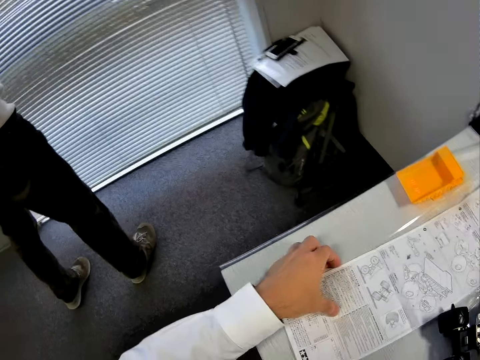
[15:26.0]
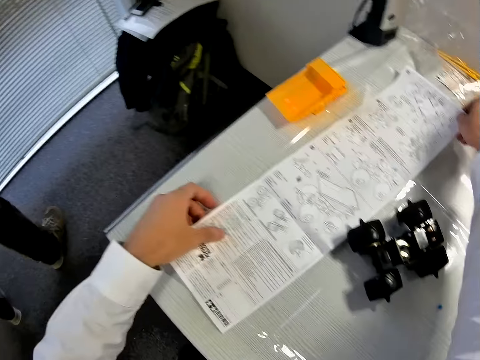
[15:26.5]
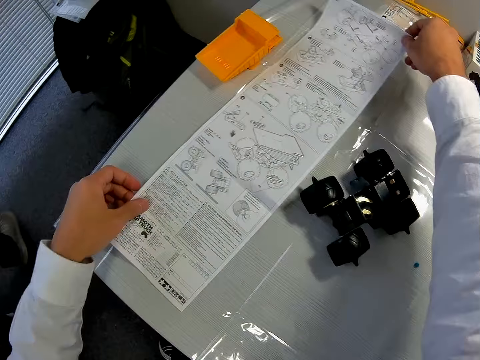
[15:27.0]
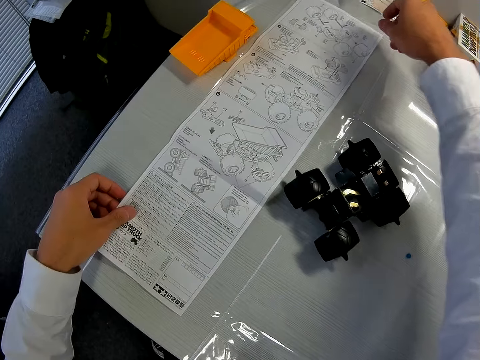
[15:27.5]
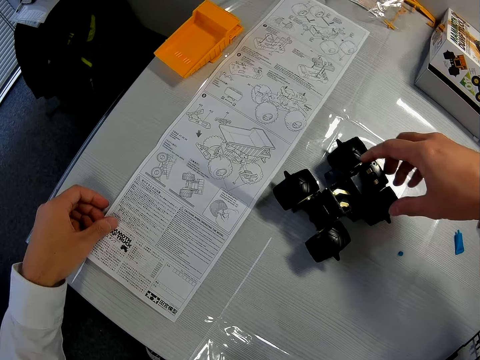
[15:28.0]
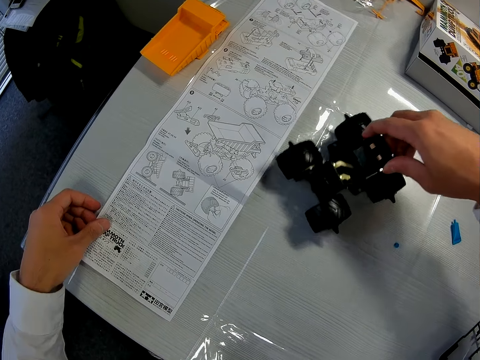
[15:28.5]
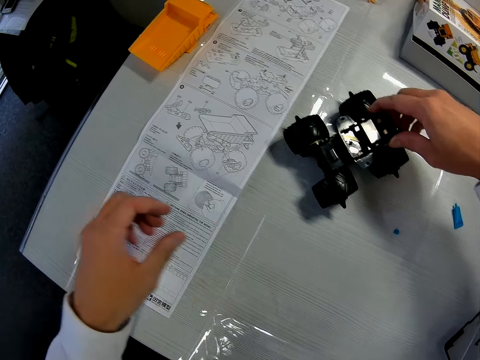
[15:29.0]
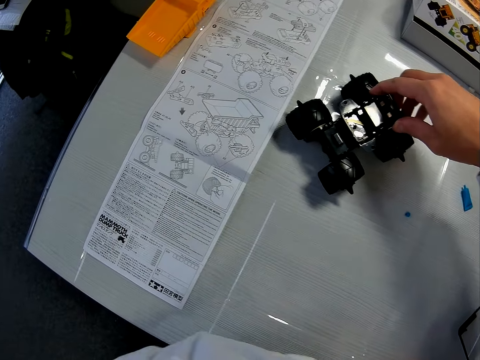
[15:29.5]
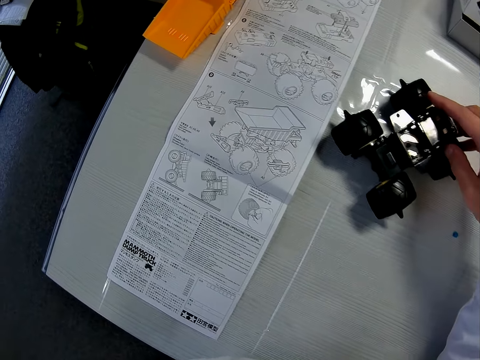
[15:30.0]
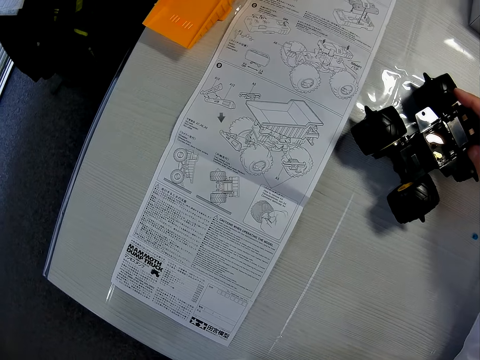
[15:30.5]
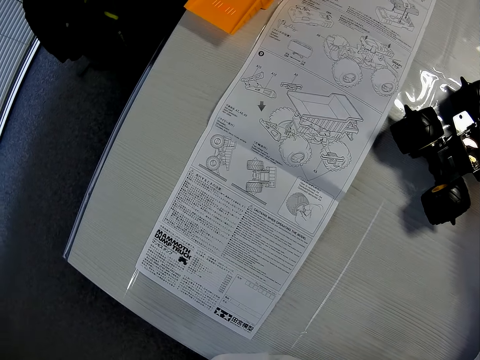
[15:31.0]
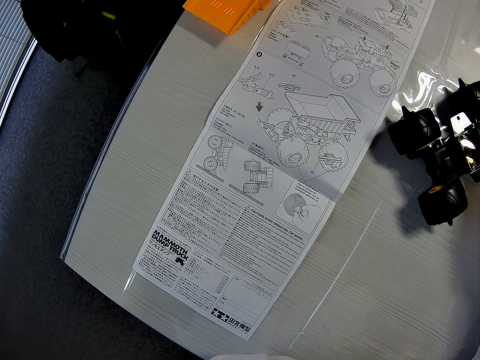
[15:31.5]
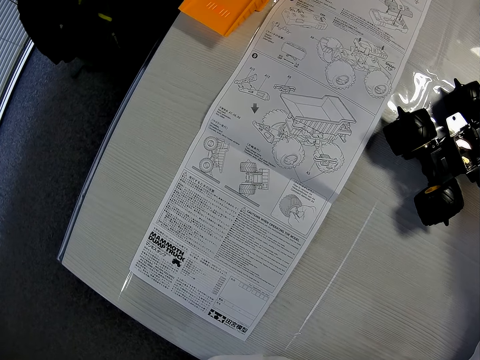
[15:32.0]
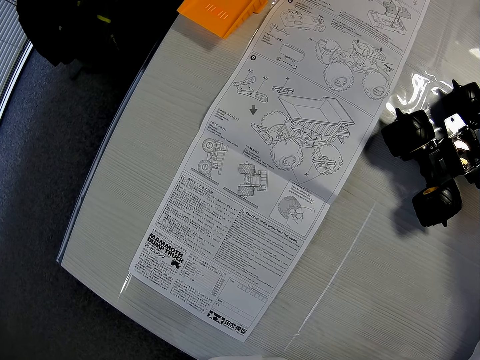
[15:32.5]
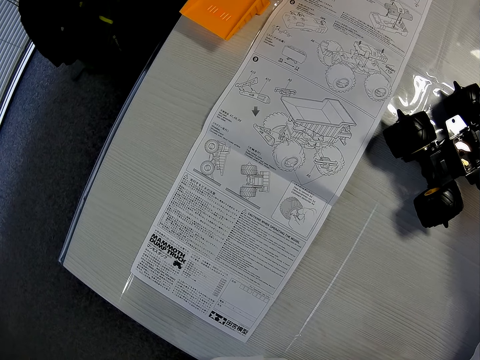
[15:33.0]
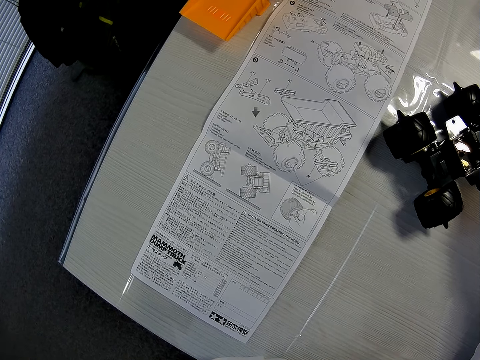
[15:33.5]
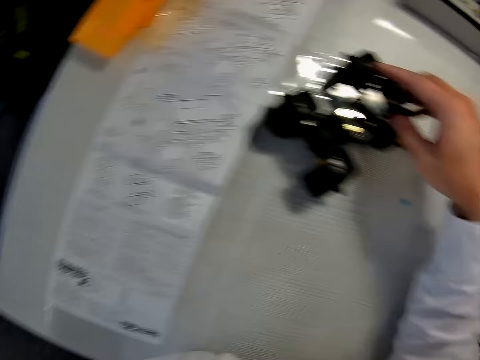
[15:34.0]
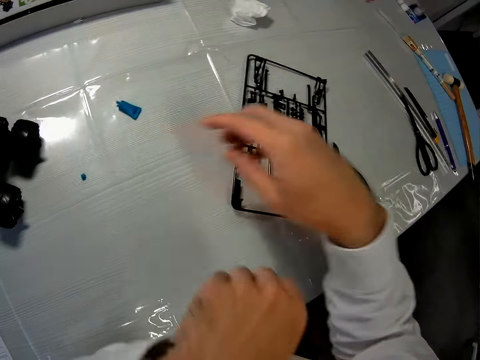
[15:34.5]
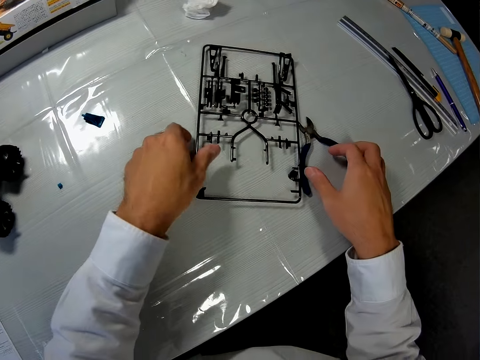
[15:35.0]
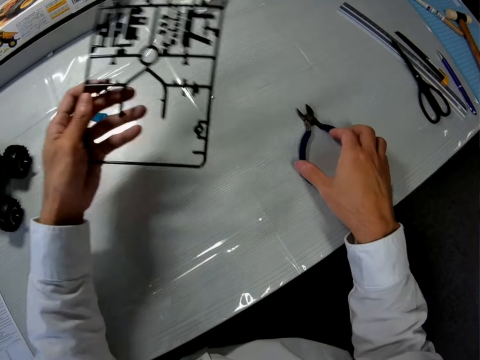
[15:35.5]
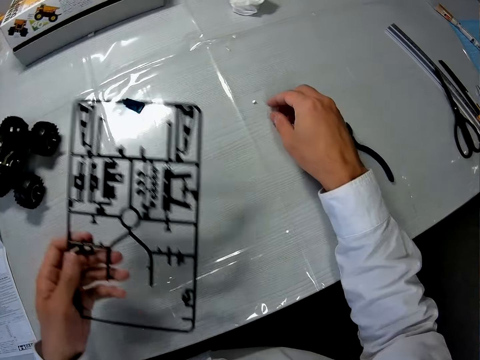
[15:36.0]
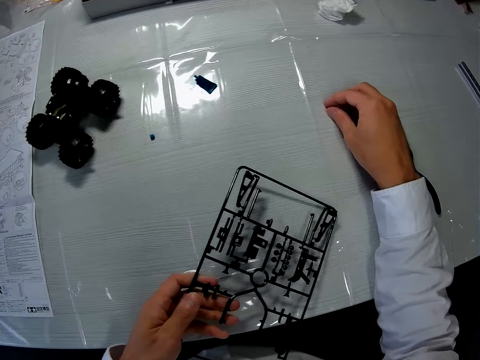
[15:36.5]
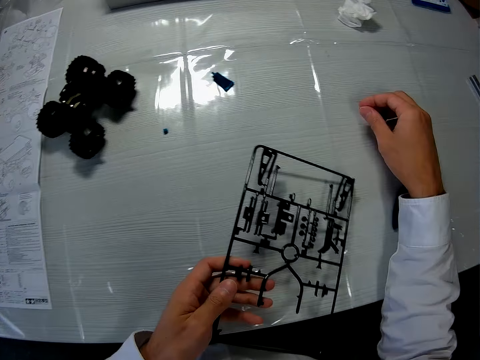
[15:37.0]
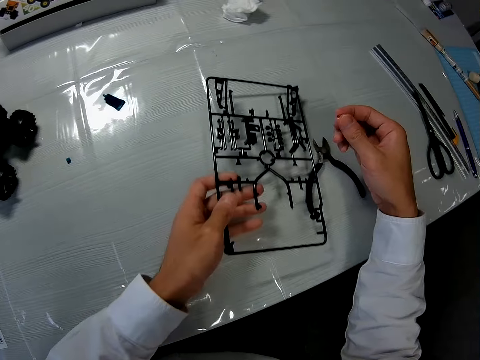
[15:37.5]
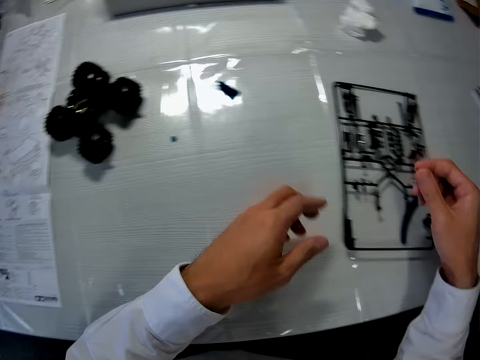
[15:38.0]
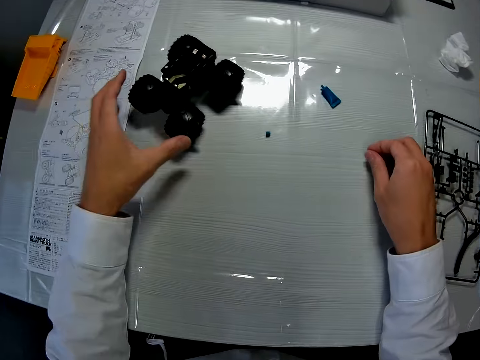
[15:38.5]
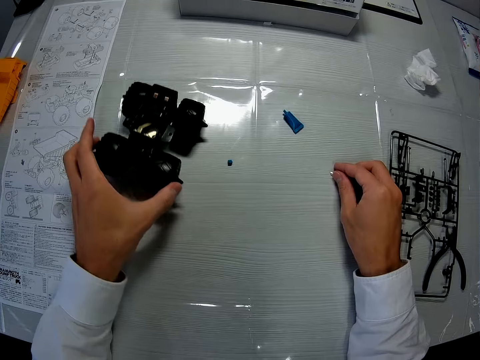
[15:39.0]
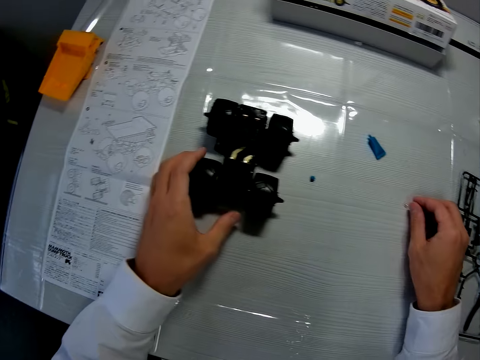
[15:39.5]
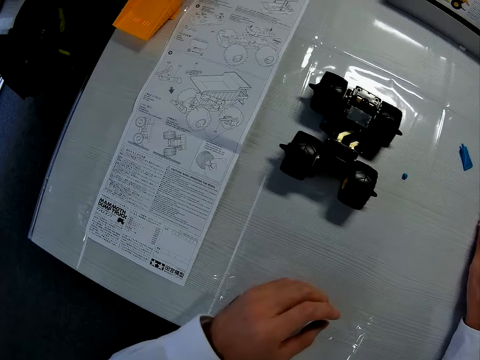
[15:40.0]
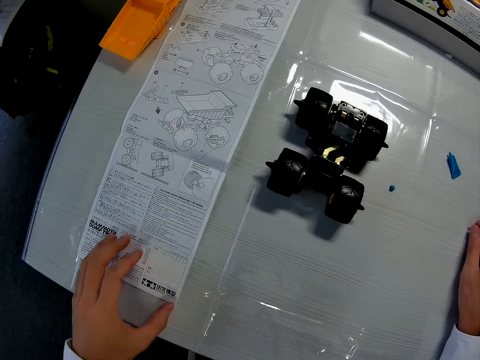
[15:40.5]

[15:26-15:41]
The camera wearer takes the paper. They adjust the toy truck on the table. They touch the plastic wheel. They look at the paper. They pick up a plastic structure. They pick up a metal. They drop the plastic structure. They adjust the toy truck on the table. They move the toy wheels.

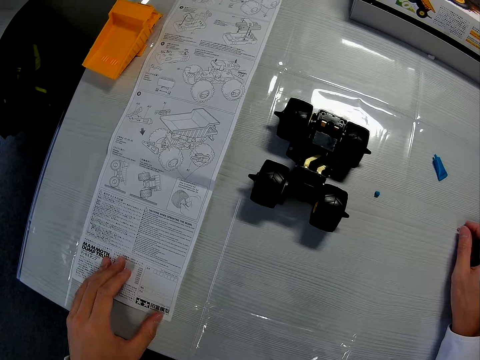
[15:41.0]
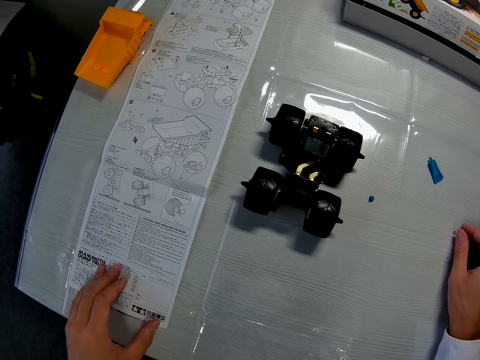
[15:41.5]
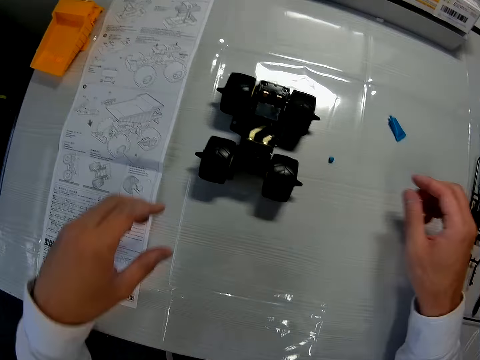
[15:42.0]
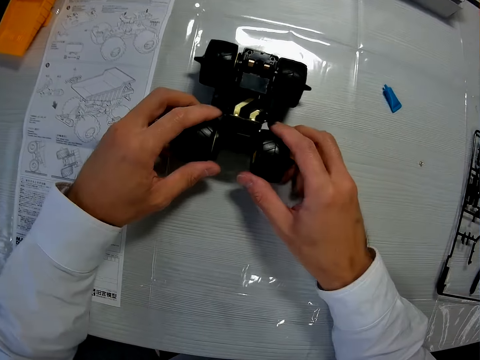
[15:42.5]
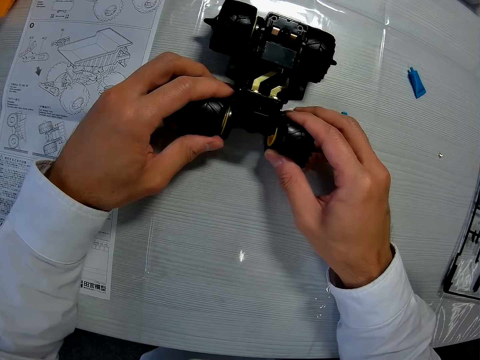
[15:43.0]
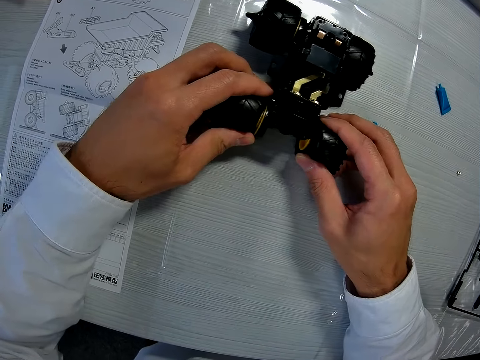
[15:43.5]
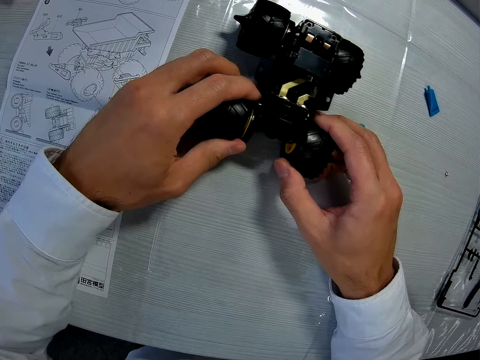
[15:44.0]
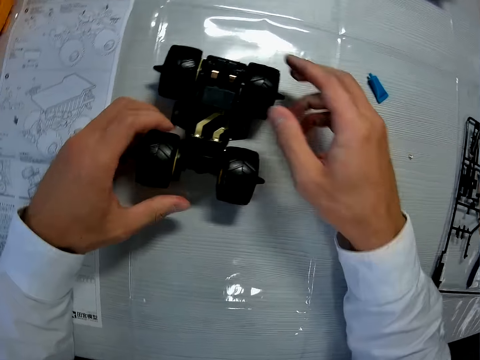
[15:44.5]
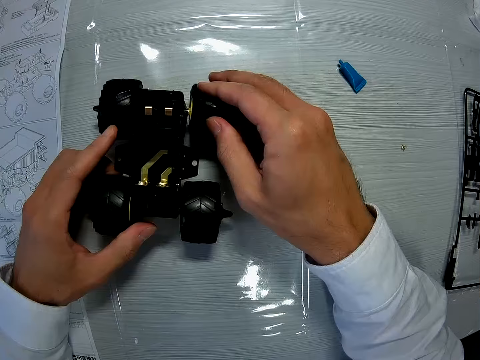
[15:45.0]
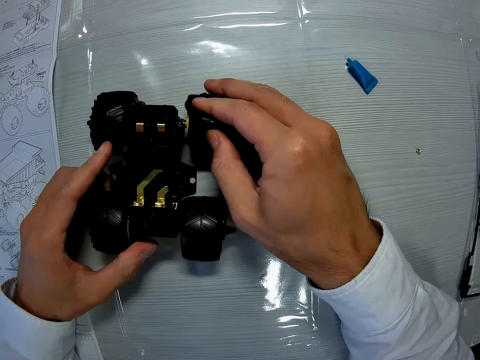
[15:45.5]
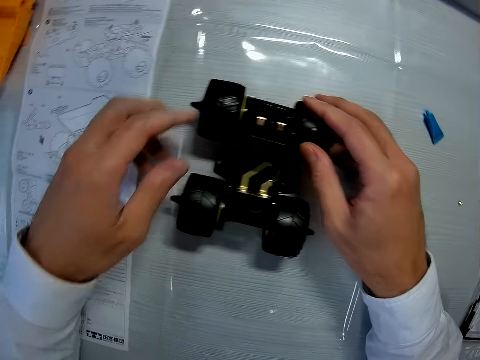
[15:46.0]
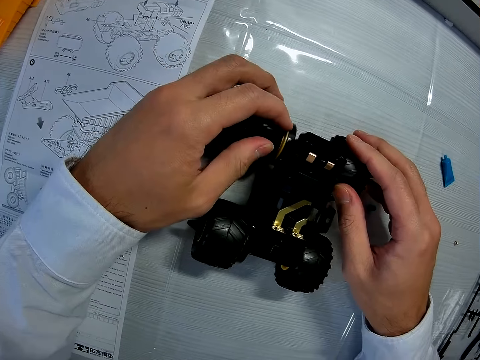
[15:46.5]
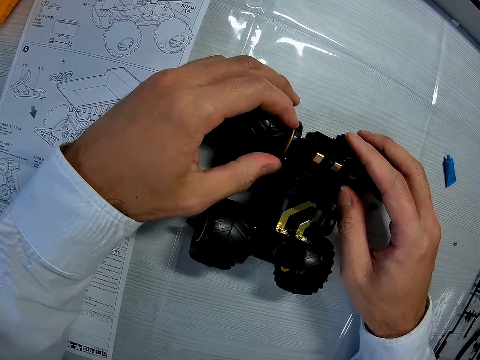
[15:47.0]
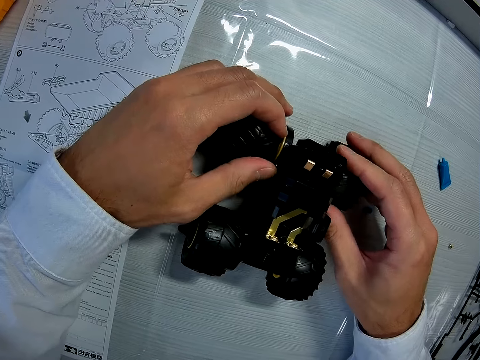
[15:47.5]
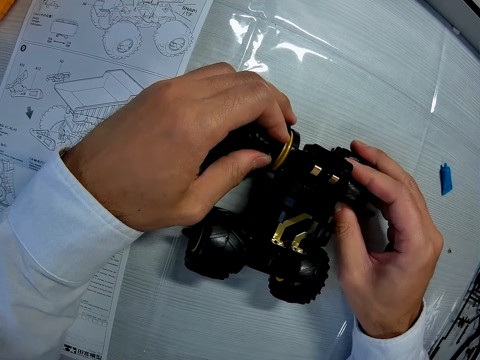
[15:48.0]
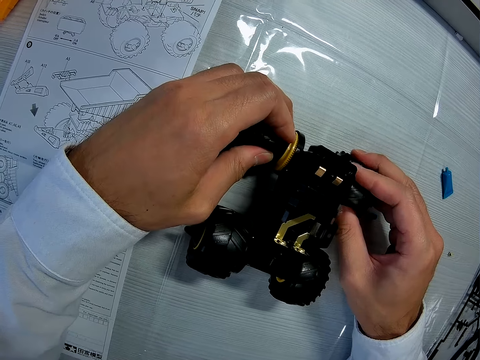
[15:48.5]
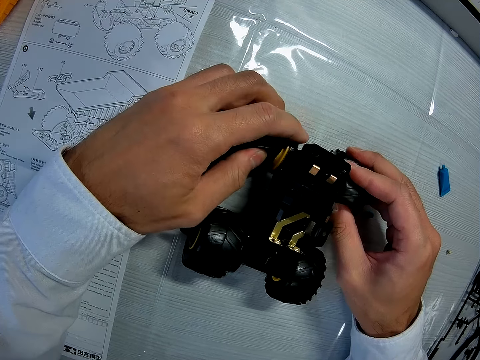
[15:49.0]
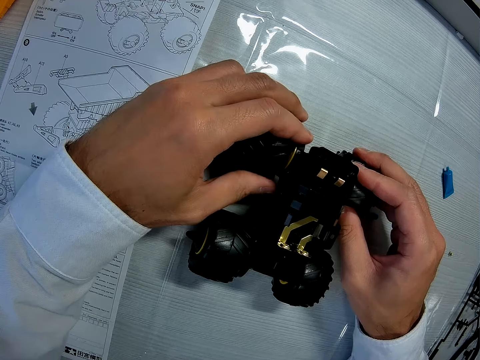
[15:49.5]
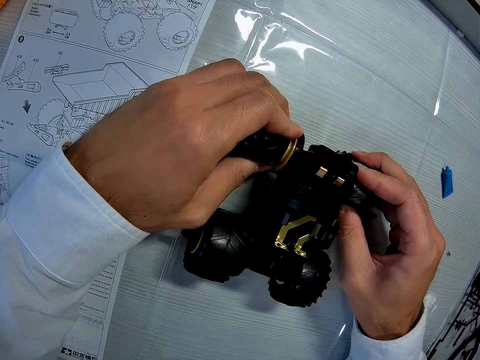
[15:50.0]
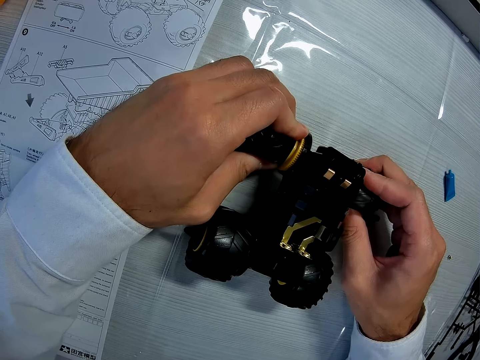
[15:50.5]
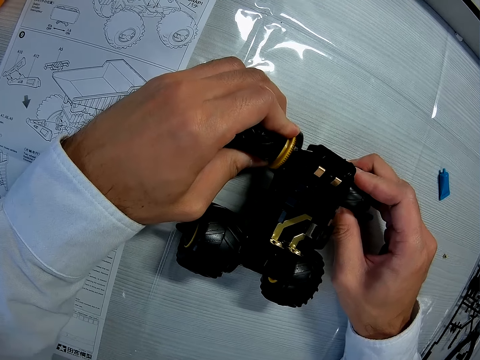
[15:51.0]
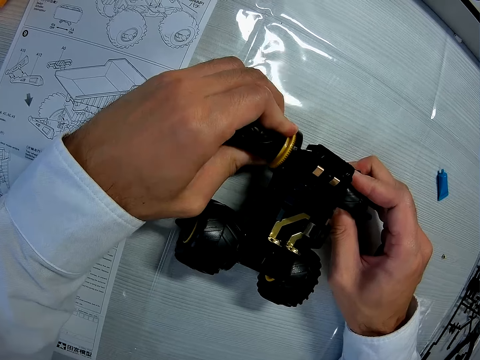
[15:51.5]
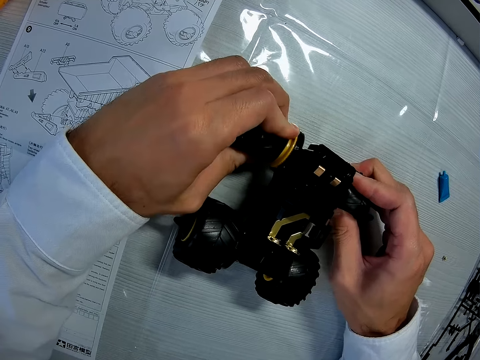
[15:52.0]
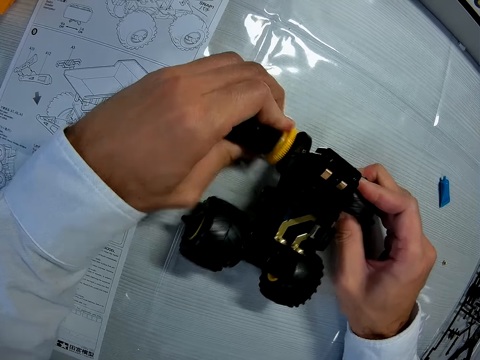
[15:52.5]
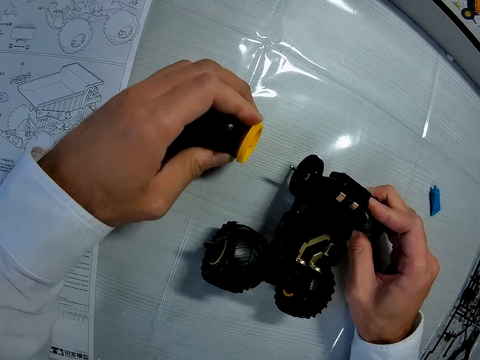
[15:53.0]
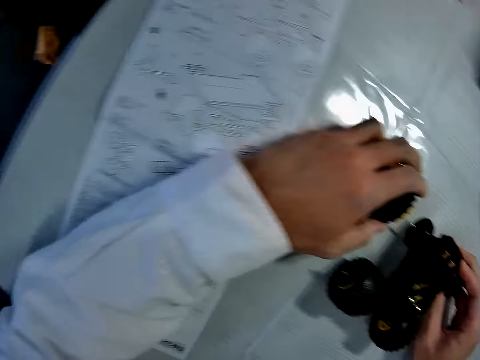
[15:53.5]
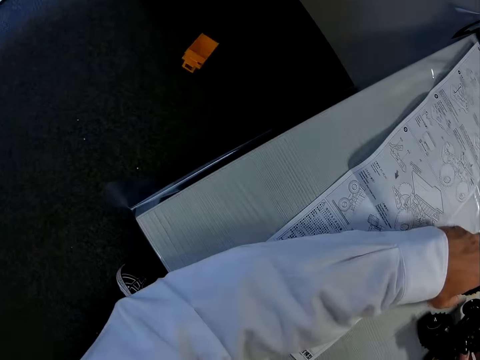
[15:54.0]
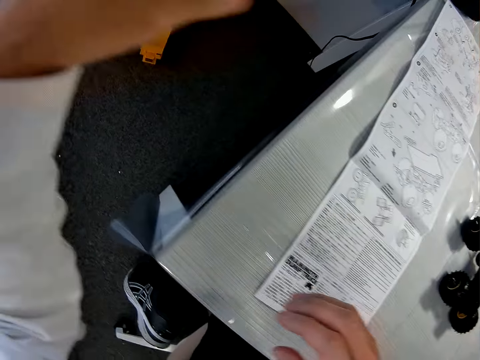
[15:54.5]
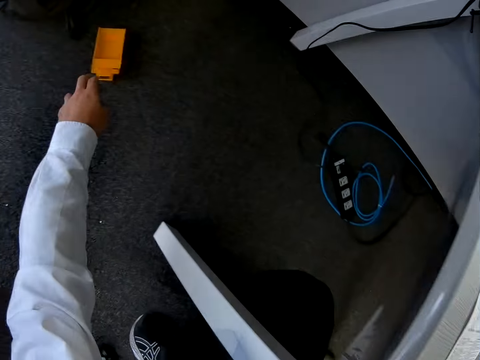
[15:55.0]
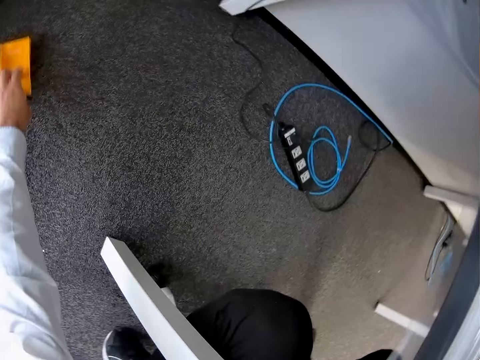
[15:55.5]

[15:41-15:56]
The camera wearer touches the sheet of paper on the table. They touch the toy trucks. They touch the toy wheels. They pull out the tire of the toy truck. They drop the tire on the table. They pick up a yellow plastic from the floor.
